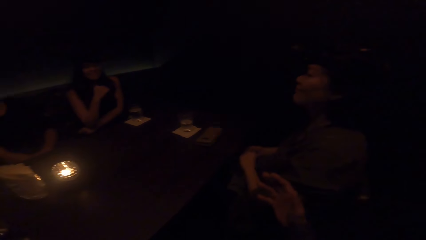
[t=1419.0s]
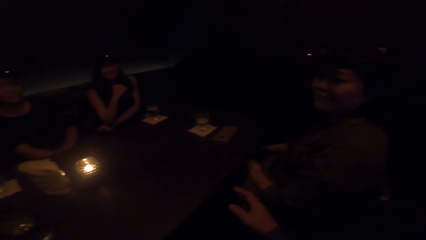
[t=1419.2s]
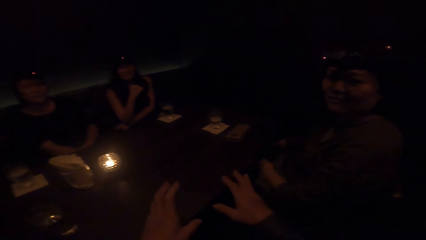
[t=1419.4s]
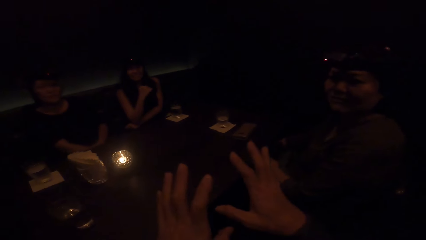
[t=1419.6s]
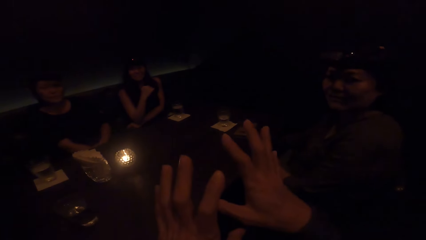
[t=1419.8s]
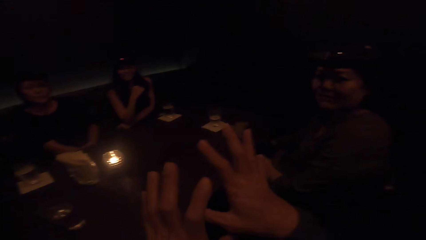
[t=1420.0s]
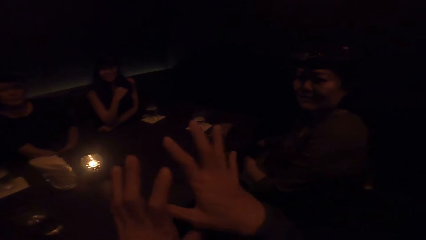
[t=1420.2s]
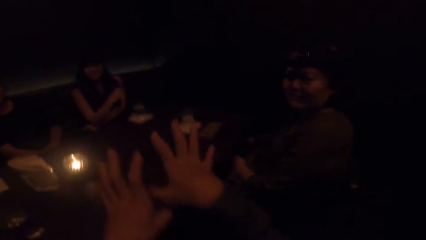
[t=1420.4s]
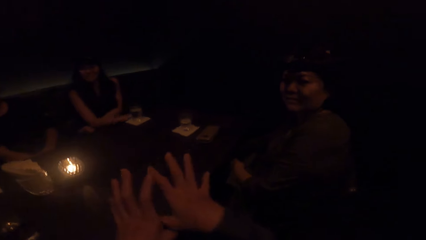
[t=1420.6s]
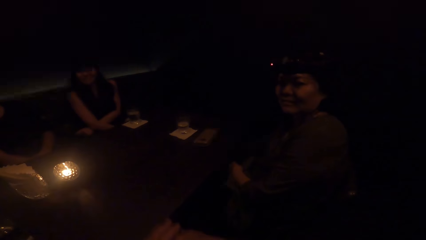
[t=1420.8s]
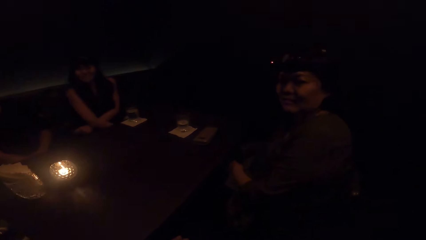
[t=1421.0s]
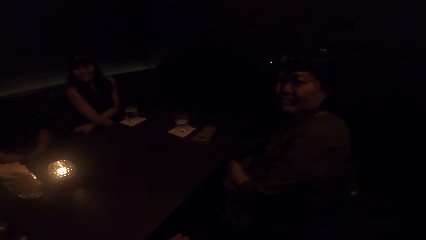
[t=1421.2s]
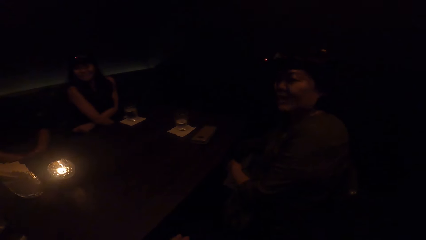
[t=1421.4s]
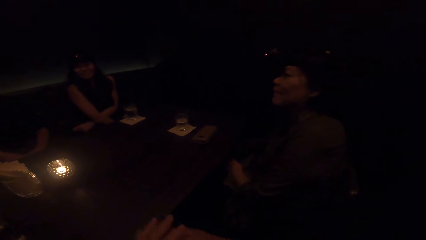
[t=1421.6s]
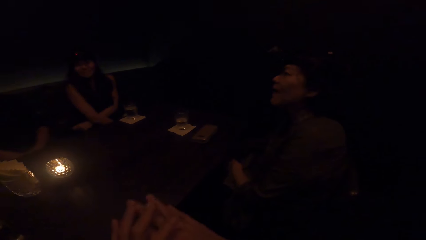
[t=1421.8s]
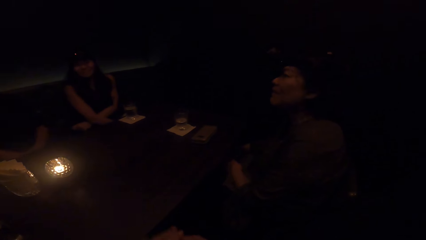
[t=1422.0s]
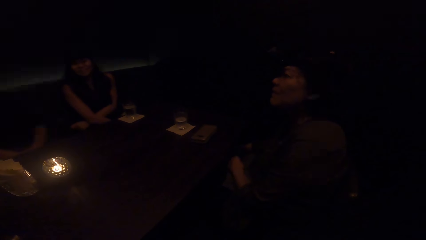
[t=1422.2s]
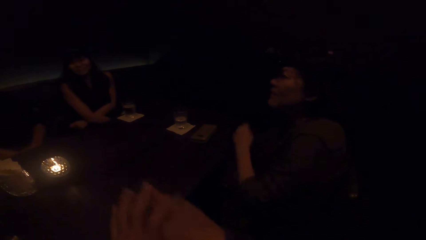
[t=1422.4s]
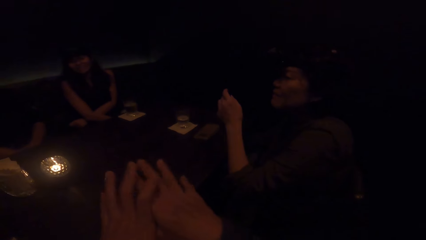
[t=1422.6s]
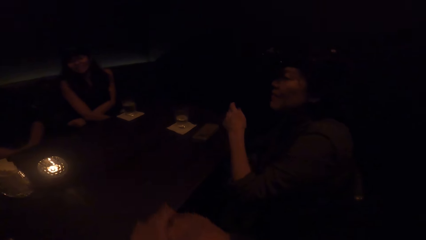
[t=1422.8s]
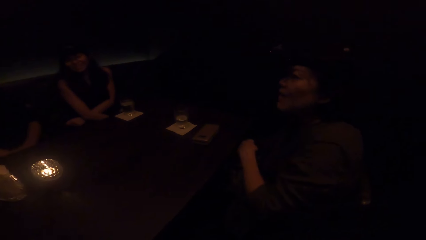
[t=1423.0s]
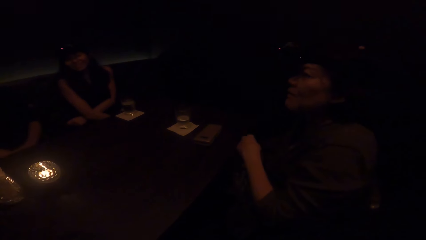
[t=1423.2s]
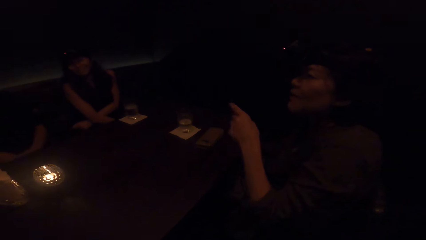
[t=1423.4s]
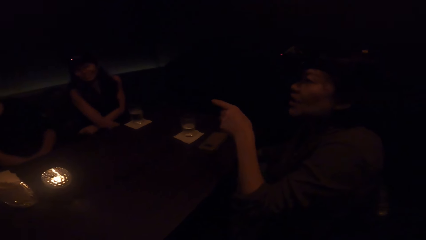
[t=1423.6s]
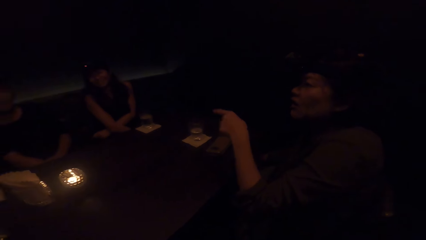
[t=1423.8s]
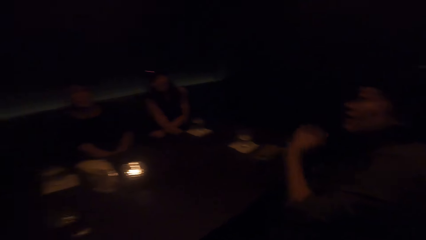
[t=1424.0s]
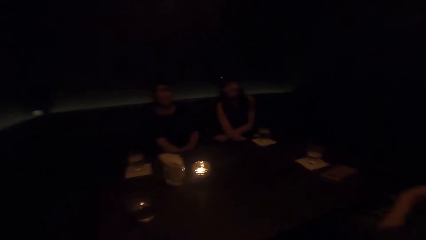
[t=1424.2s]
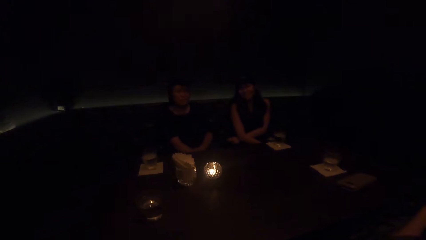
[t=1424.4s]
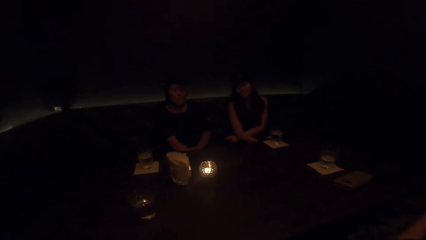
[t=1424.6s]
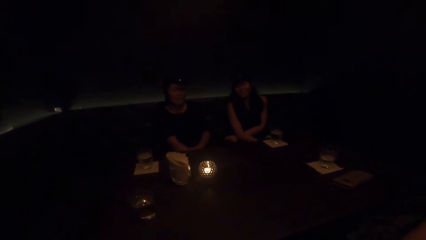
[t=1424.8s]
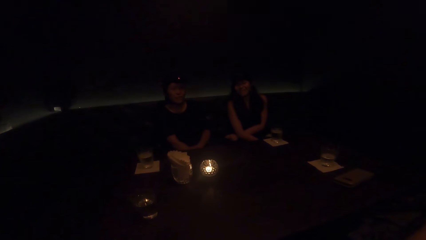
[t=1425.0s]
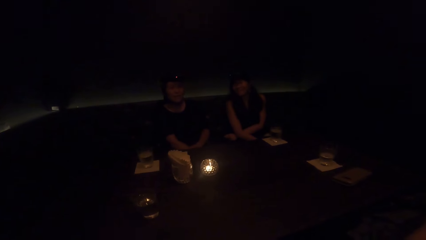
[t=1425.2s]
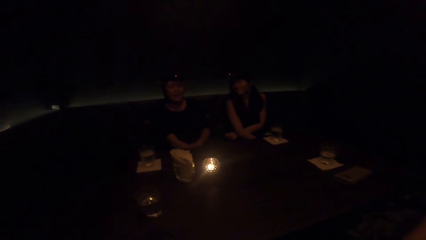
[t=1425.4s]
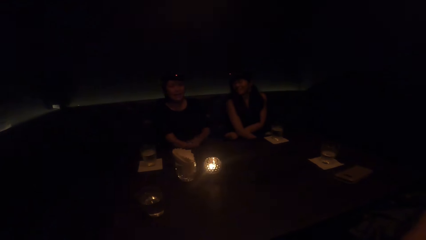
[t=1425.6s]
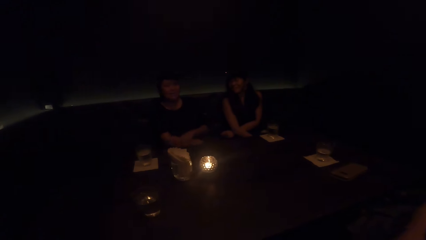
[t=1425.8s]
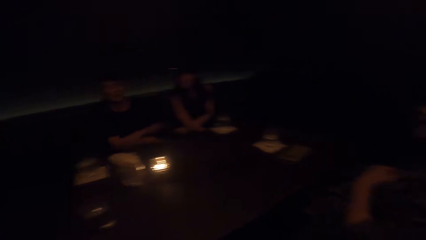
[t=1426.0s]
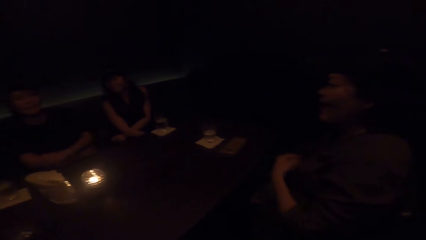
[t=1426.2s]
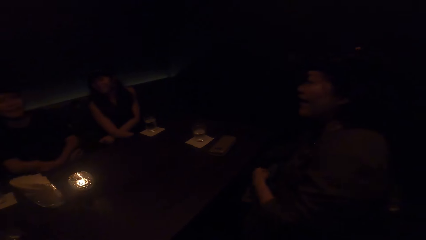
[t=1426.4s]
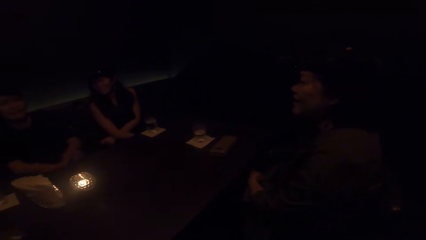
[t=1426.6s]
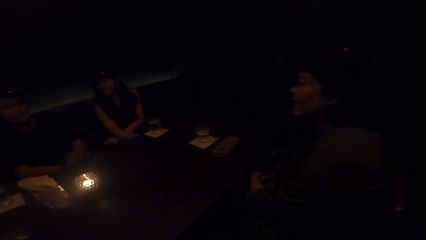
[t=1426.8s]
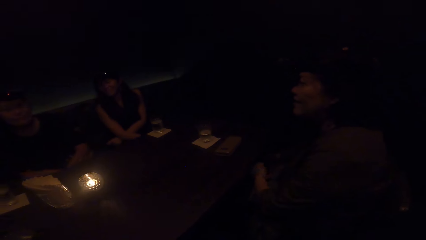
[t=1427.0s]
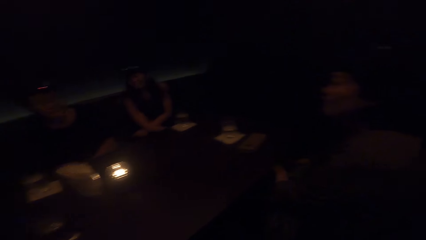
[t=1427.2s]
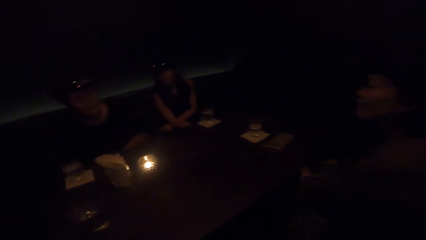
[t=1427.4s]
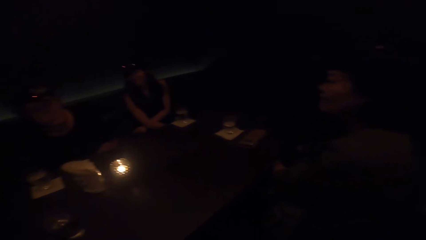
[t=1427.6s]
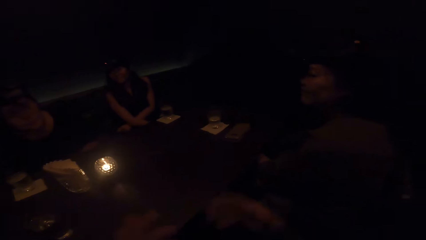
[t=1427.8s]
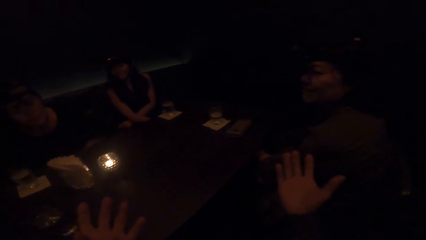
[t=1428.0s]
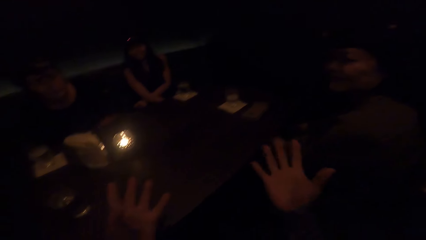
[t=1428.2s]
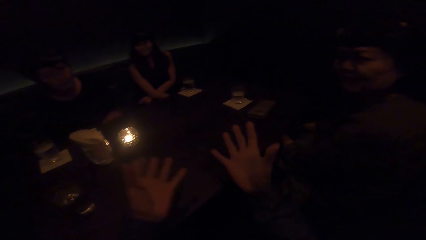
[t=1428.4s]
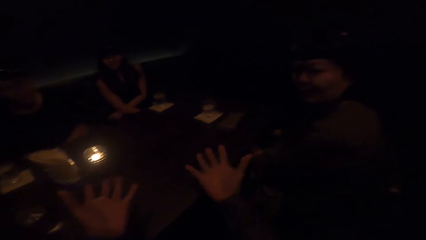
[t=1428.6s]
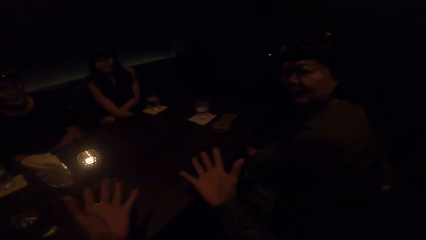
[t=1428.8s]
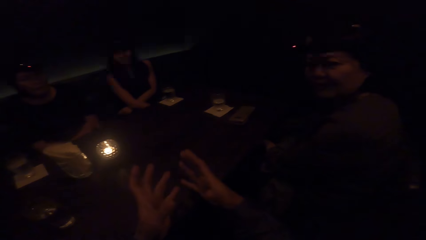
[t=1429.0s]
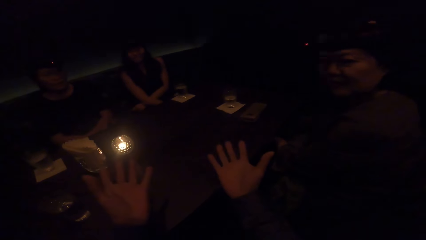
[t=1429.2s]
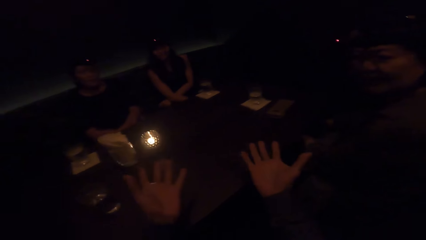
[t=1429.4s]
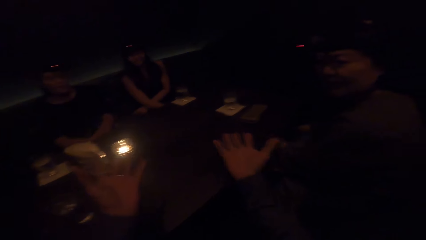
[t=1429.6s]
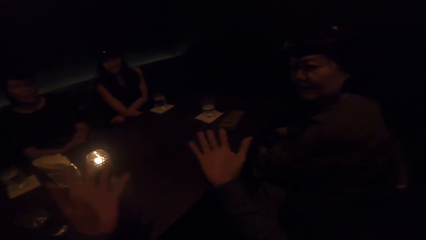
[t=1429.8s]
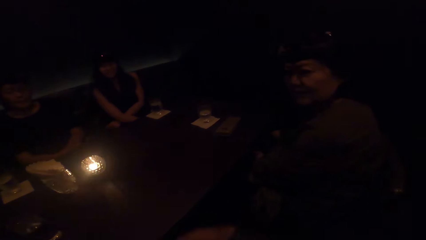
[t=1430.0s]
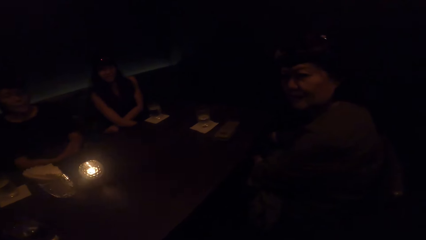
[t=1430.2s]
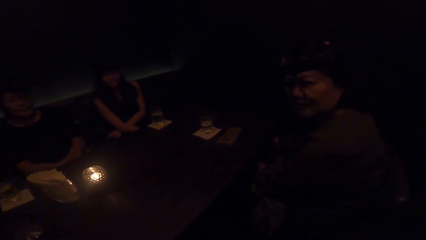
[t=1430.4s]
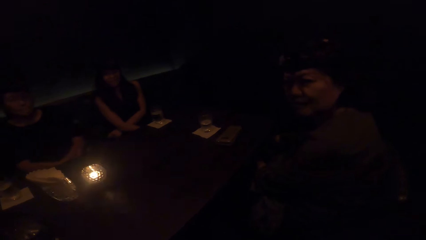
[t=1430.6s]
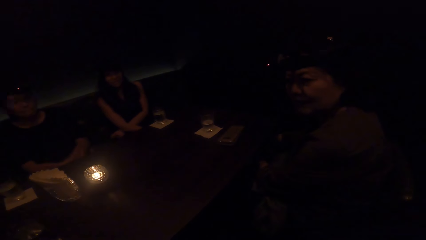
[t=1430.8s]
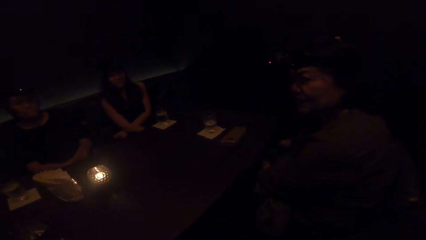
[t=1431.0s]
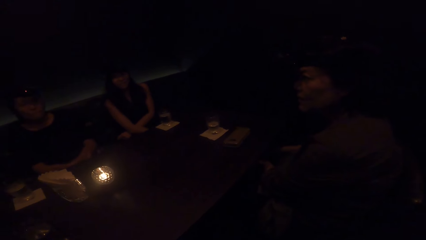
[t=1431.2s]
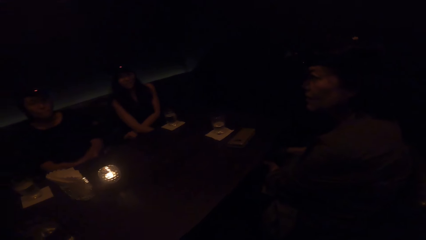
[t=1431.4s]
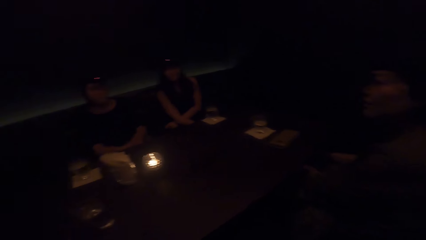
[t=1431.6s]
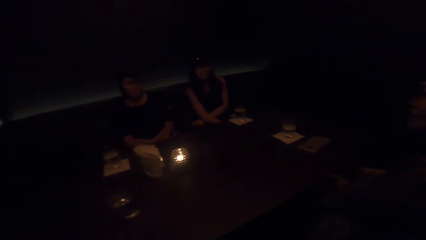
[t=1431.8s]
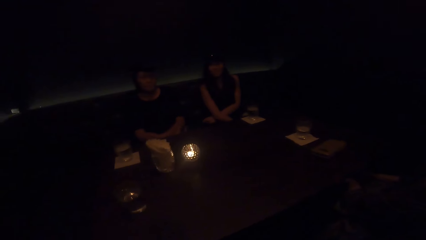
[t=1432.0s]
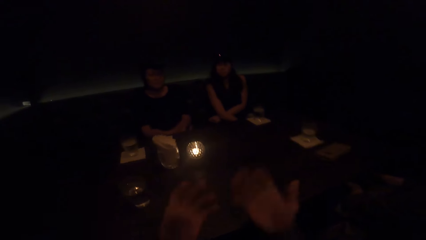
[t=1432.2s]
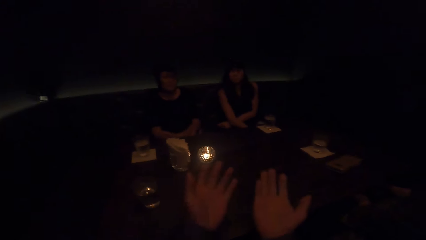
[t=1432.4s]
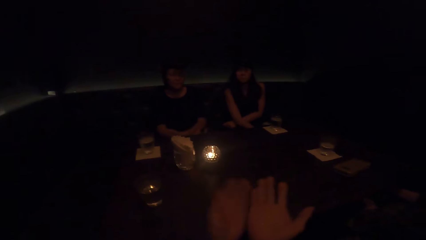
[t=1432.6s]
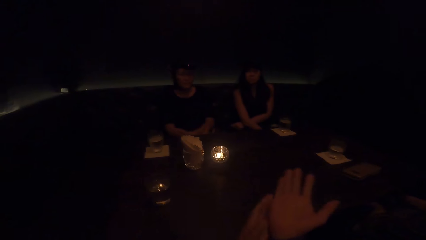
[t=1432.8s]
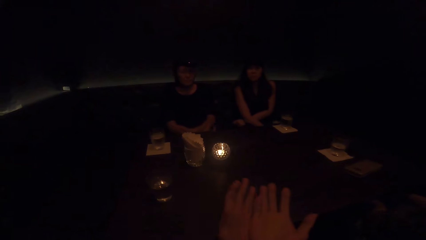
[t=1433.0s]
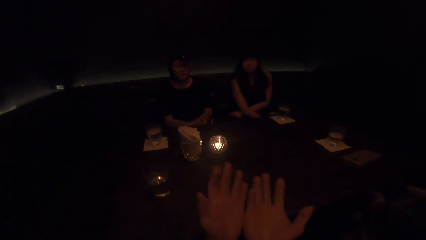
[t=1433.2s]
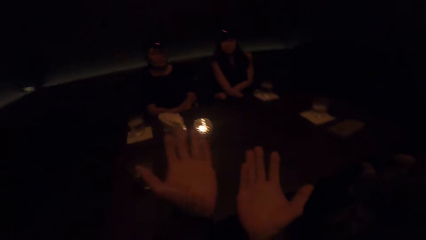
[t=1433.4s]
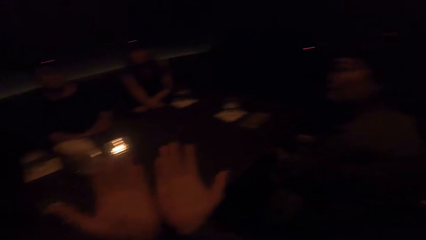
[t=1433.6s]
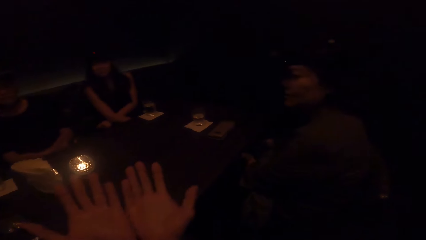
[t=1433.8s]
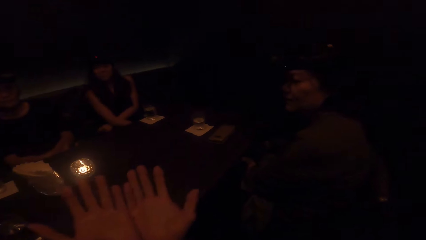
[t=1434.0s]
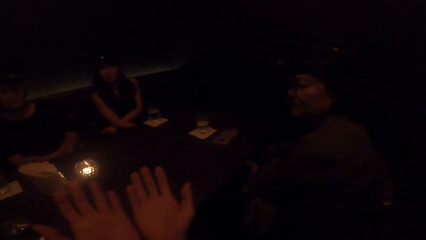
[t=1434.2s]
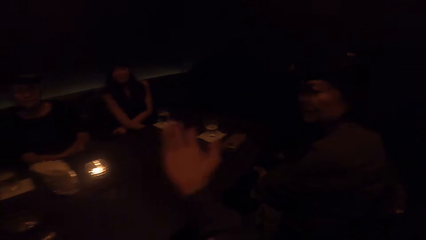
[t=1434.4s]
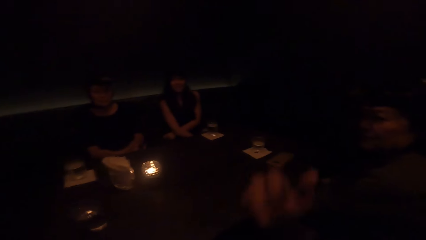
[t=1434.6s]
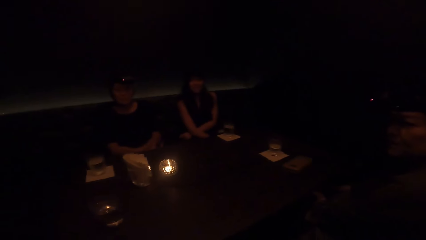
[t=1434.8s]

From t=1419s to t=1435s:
A woman puts down her hand. Another woman nods her head. The first woman points her finger. The camera wearer illustrates with his hand. The woman looks at the camera wearer.
